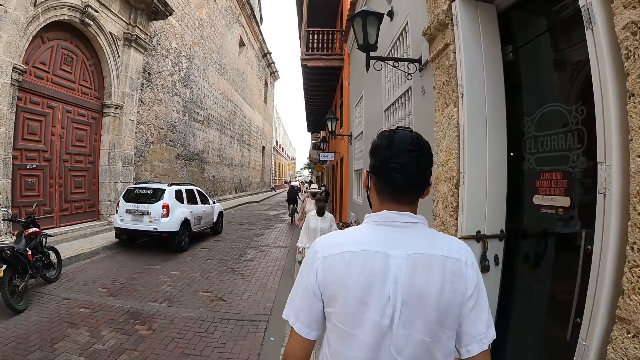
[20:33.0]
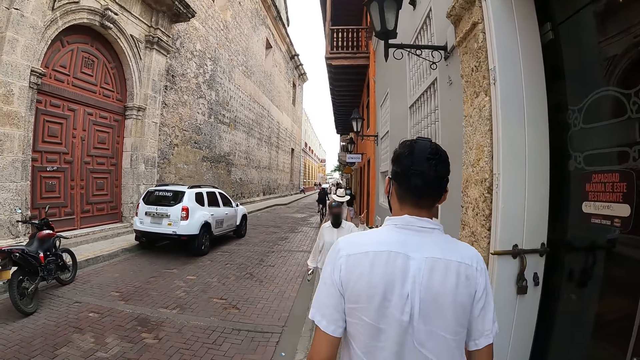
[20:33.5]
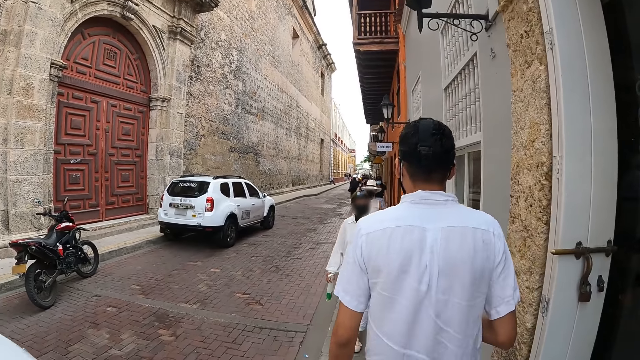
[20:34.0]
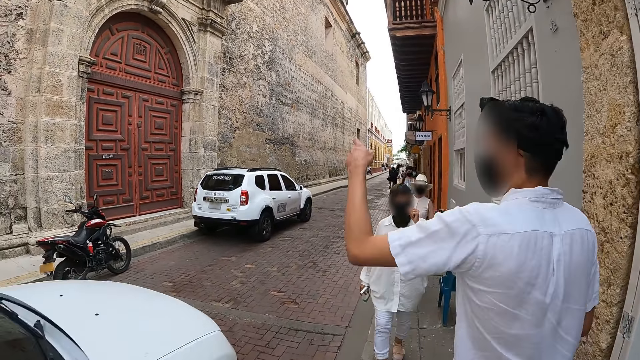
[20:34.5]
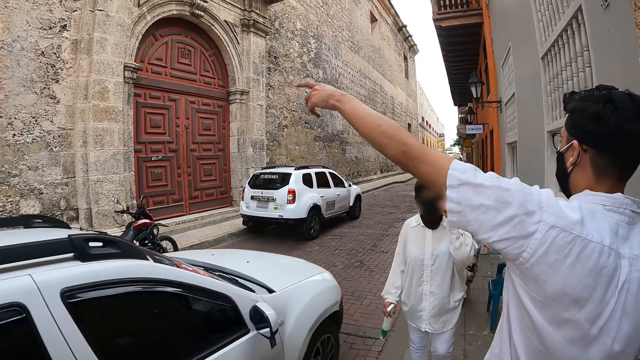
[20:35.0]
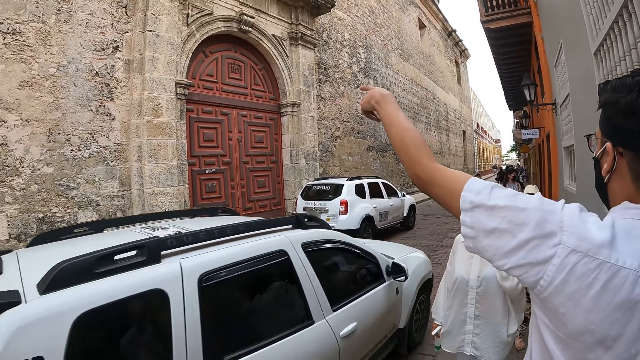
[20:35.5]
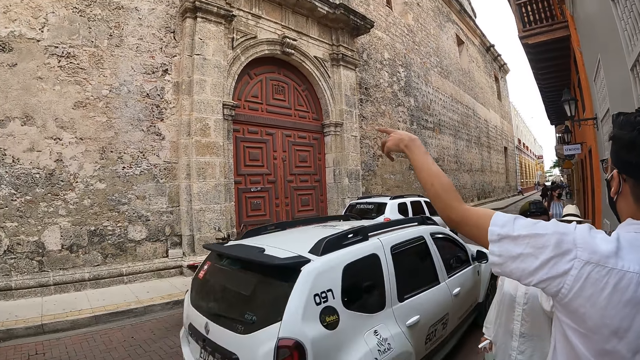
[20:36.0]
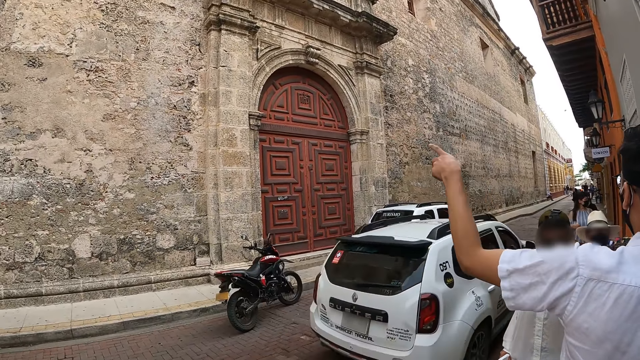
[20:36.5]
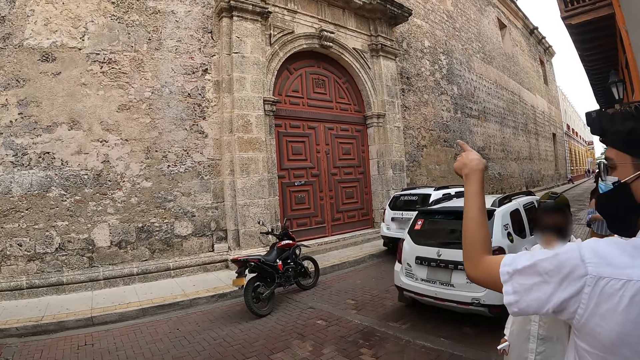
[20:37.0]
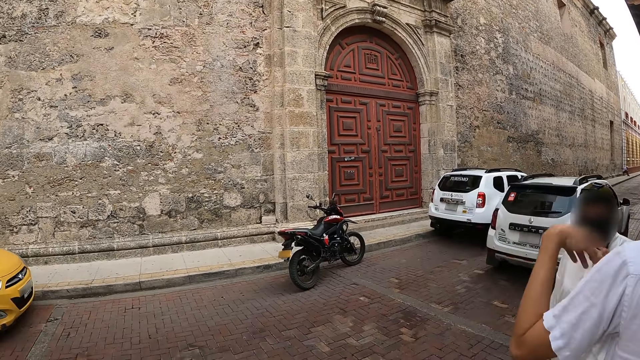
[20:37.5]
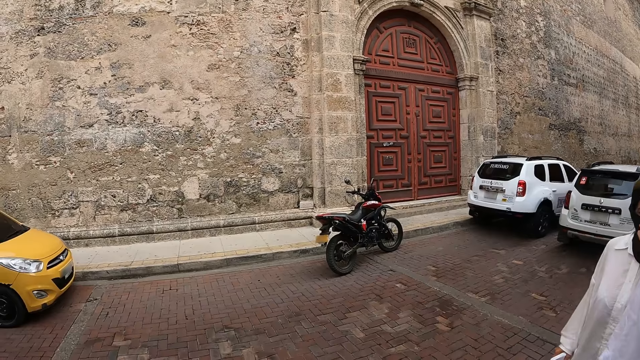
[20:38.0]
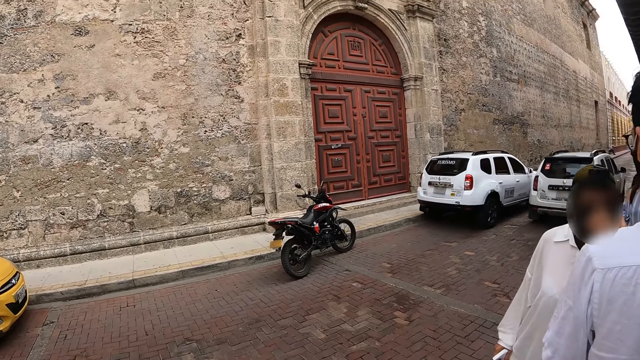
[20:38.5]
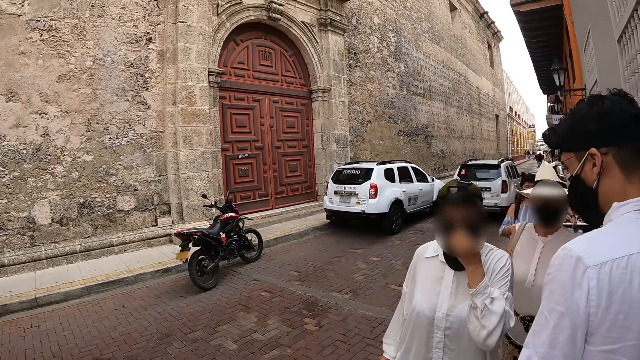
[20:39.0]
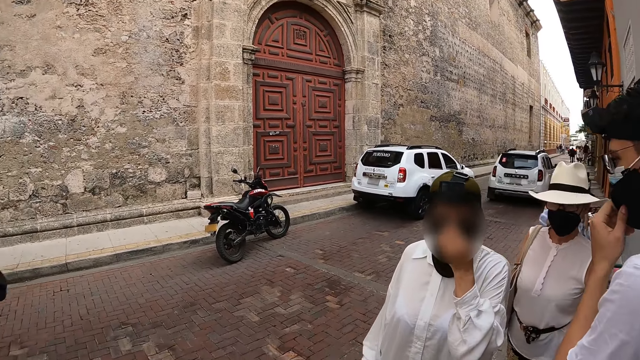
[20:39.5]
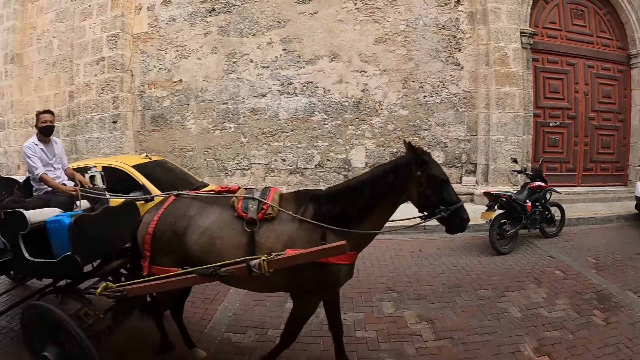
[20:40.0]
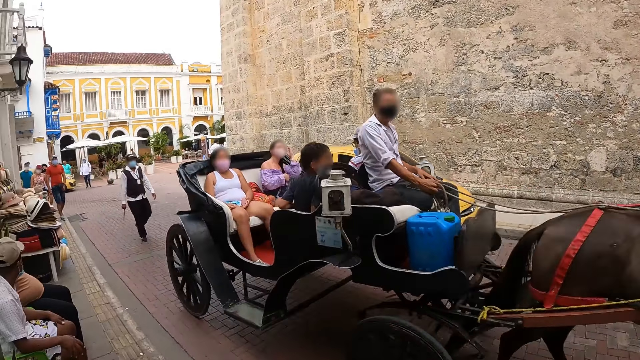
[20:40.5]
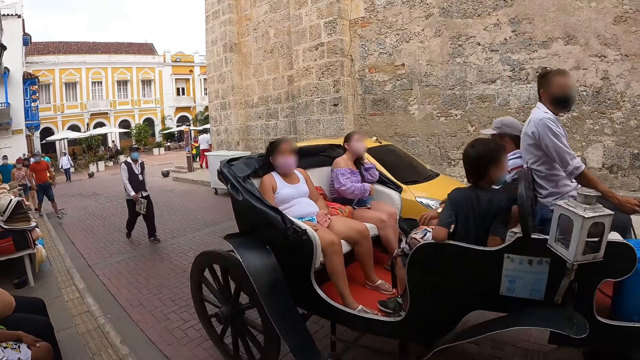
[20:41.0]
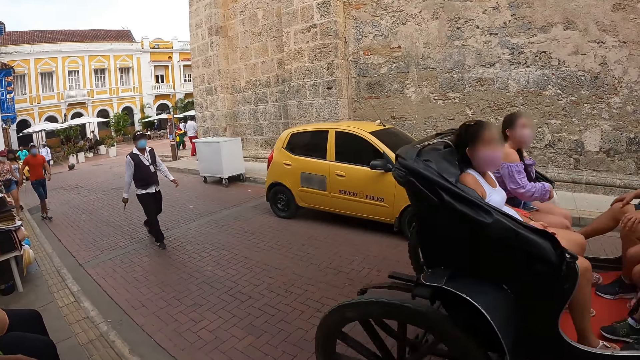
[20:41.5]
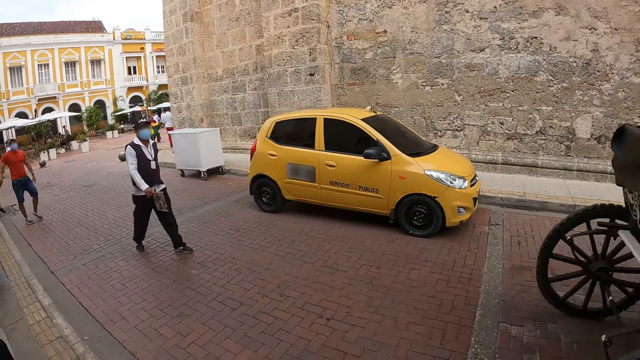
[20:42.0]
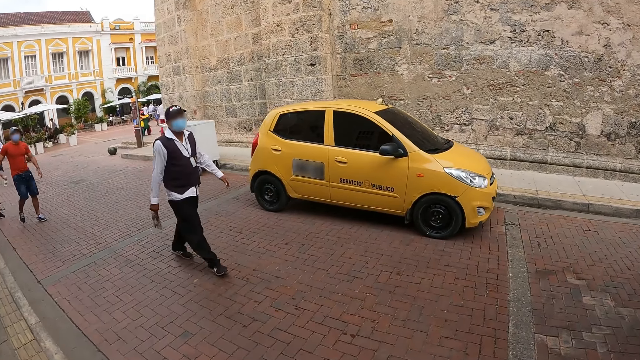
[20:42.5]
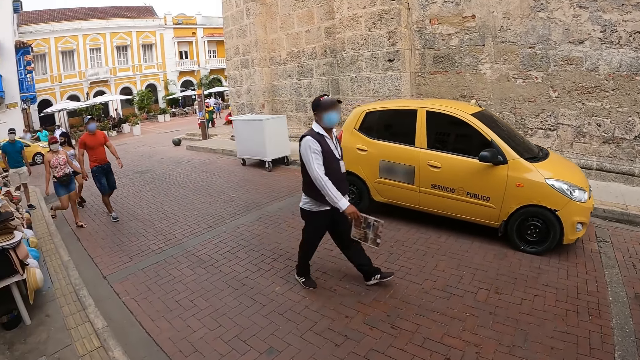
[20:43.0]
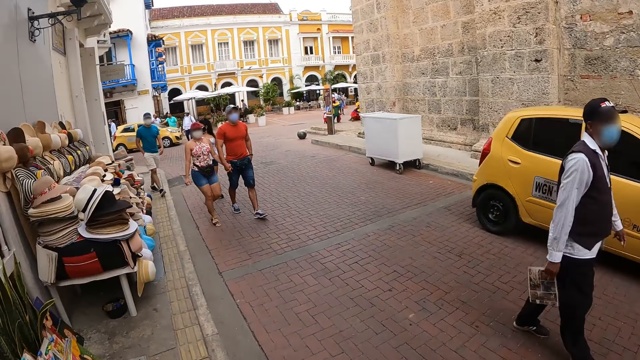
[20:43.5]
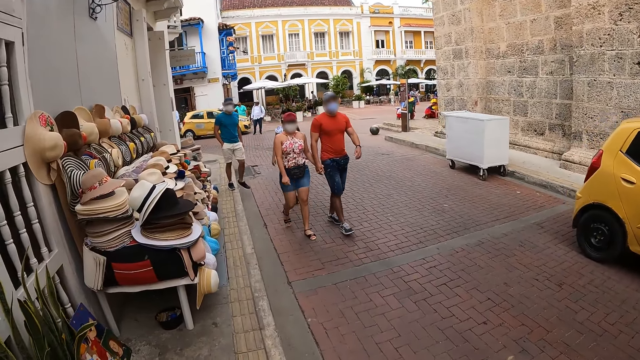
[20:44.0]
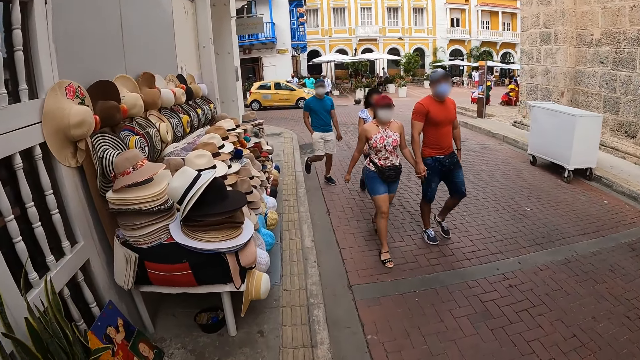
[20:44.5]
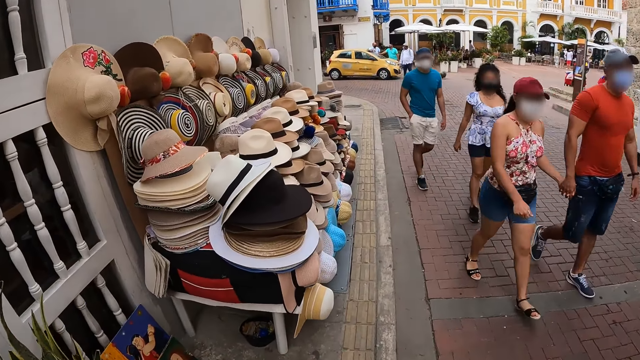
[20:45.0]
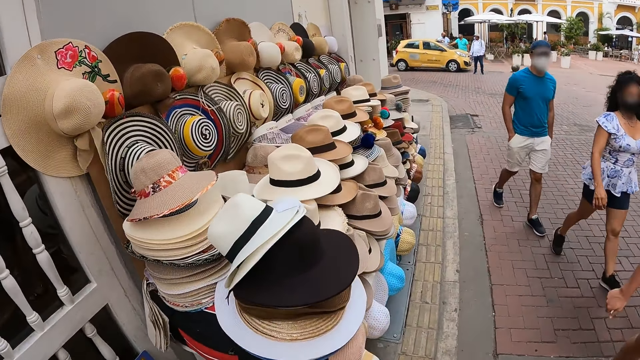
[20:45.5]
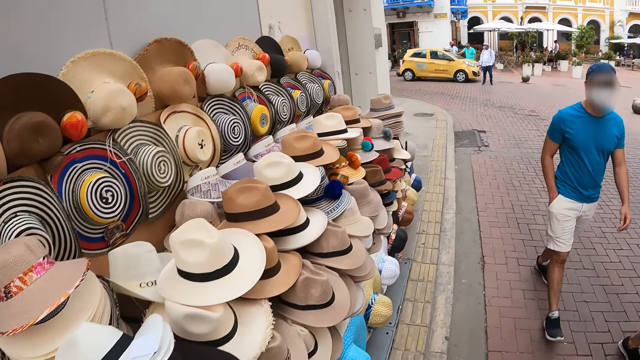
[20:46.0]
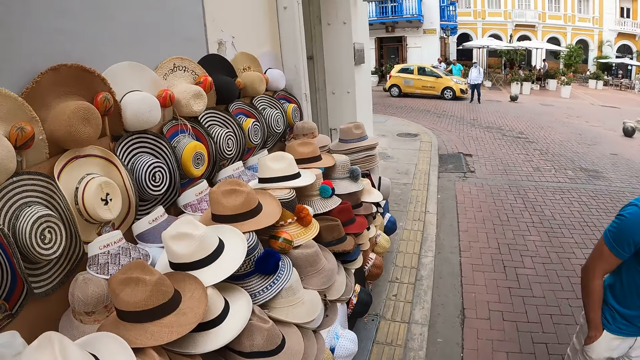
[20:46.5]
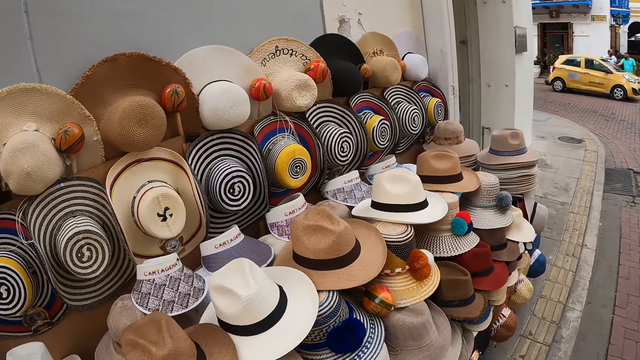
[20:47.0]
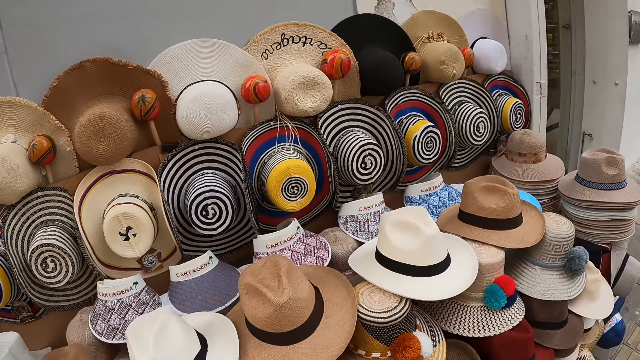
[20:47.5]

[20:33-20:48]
A woman walks on the sidewalk. A white car drives past the camera wearer on the road. Another woman walks on the sidewalk. The man points at a building with his left hand. The camera wearer stands on the sidewalk. The man interacts with the first woman on the road. Another woman walks on the sidewalk. The first woman touches a mask on her face with her left hand. The man touches a mask on his face with his left hand. The camera wearer looks around. A horse carriage rides past the camera wearer on the road. They walk on the road. Another man walks past the camera wearer on the road. Another man walks past the camera wearer on the road. Another woman walks past the camera wearer on the road. Another woman walks past the camera wearer on the road.

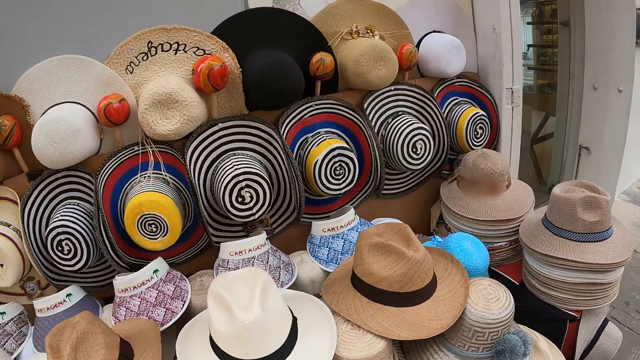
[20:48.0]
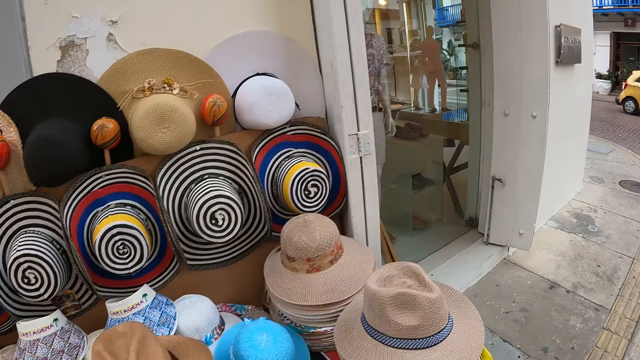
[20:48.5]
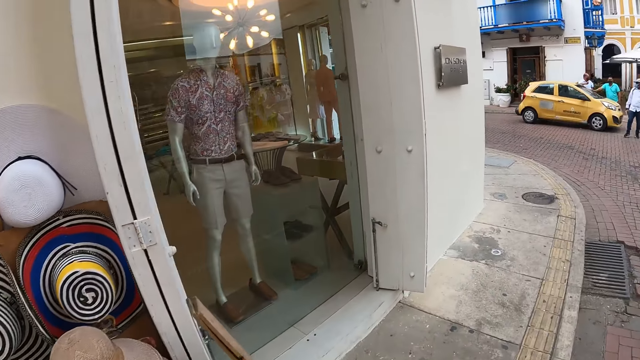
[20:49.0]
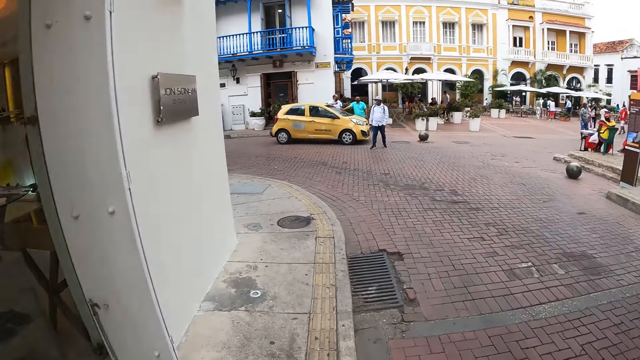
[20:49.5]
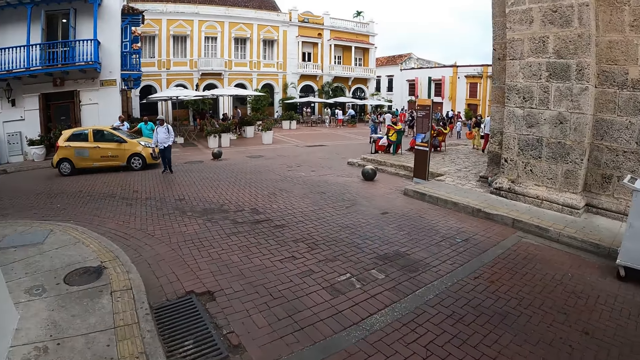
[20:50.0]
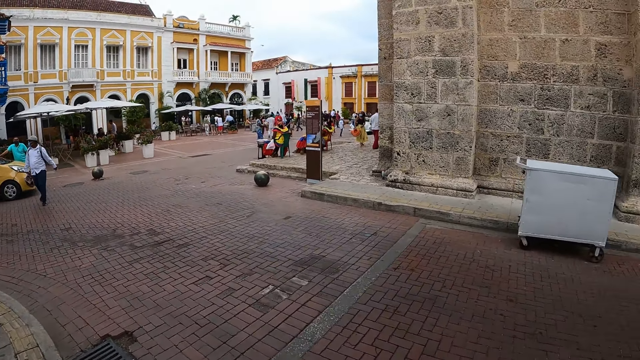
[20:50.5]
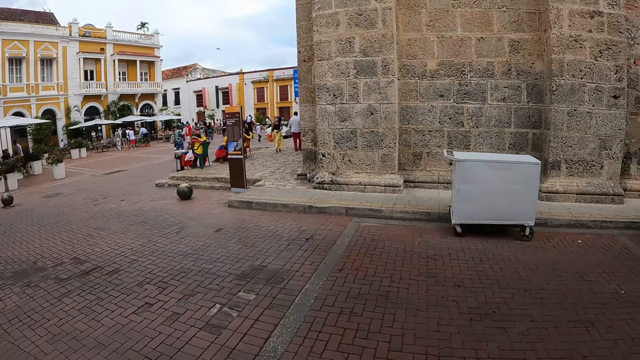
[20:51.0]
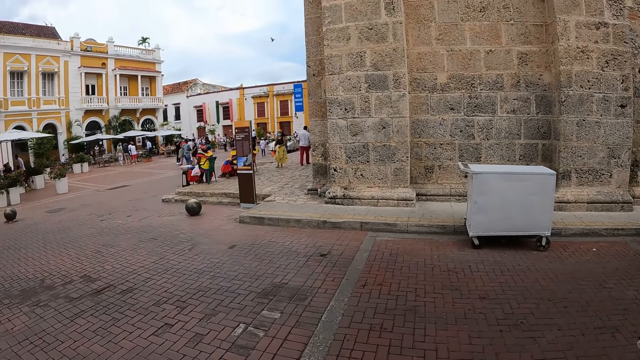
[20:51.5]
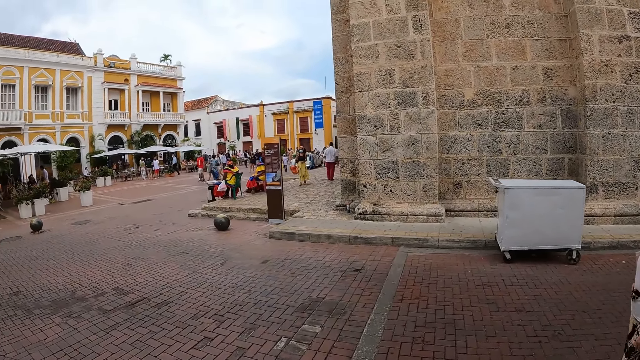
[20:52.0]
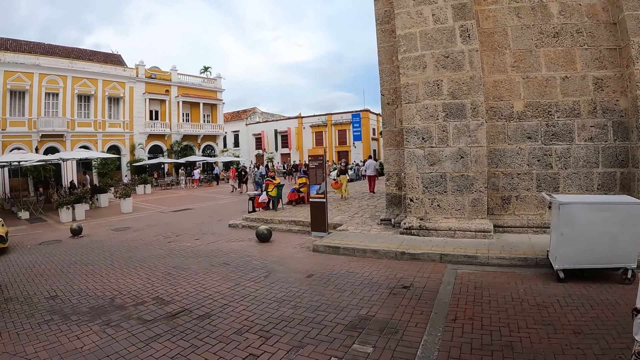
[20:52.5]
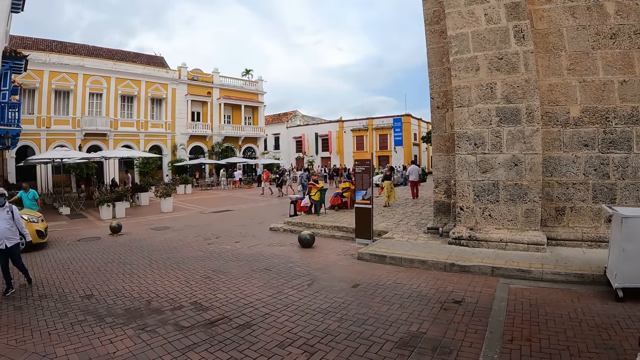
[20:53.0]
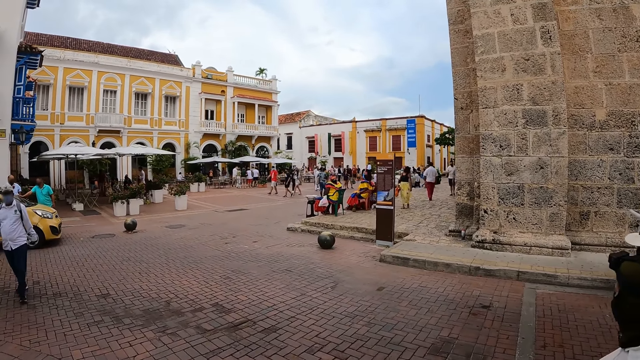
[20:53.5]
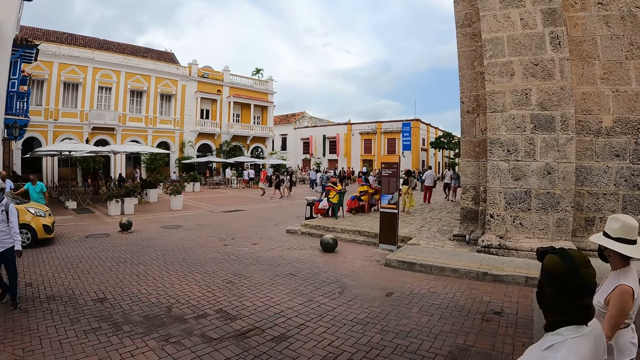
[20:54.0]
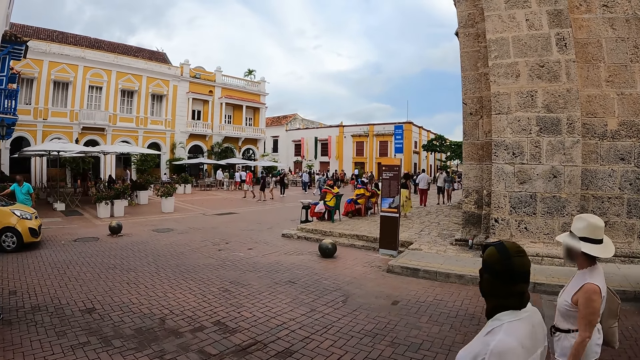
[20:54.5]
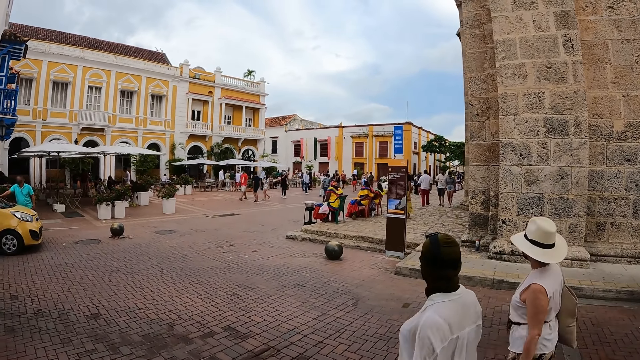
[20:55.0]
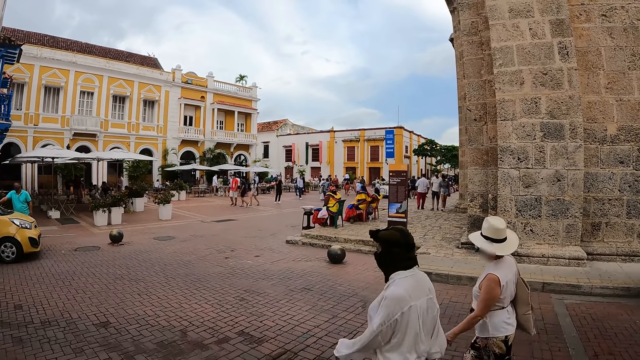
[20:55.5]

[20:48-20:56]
The camera wearer looks around. The woman walks past the camera wearer on the road. The other woman walks past the camera wearer on the road.
